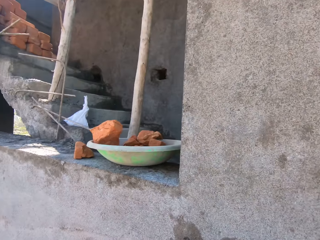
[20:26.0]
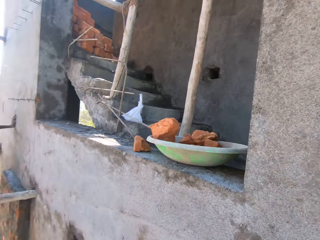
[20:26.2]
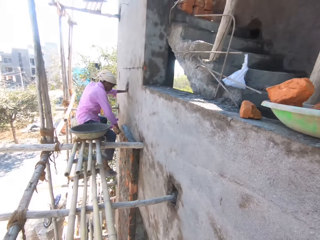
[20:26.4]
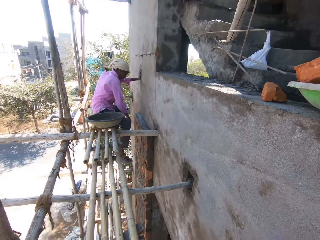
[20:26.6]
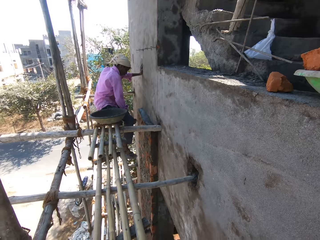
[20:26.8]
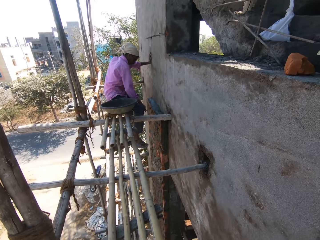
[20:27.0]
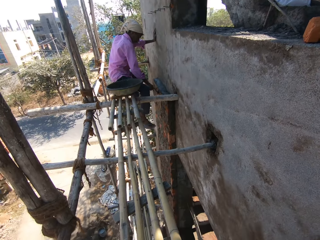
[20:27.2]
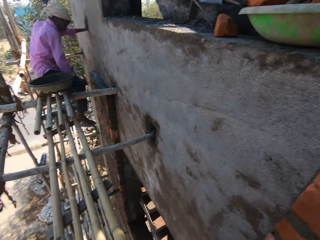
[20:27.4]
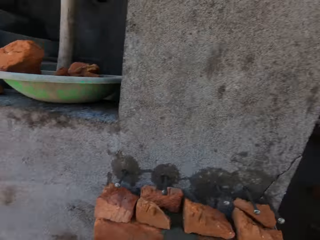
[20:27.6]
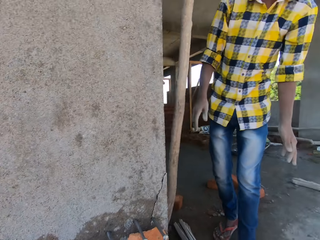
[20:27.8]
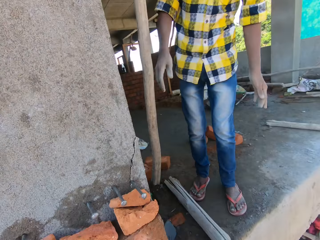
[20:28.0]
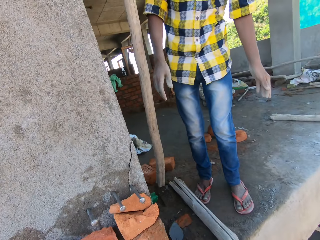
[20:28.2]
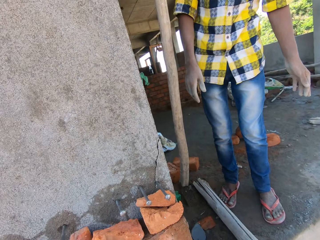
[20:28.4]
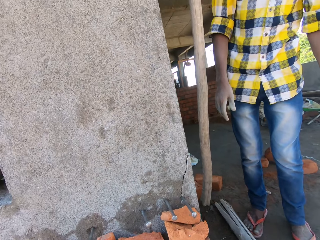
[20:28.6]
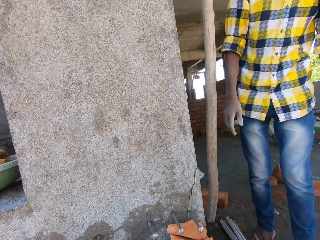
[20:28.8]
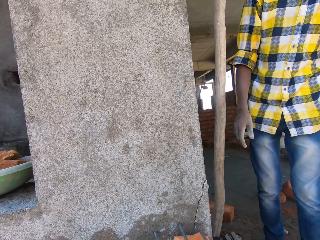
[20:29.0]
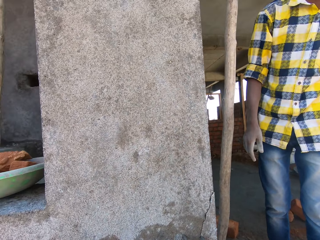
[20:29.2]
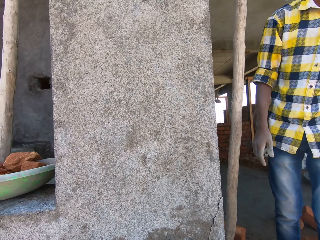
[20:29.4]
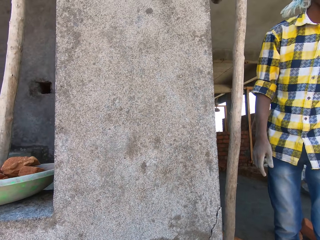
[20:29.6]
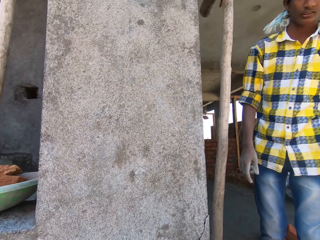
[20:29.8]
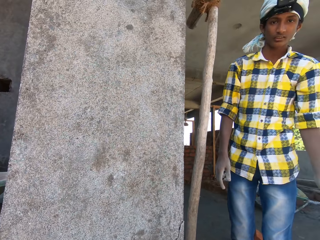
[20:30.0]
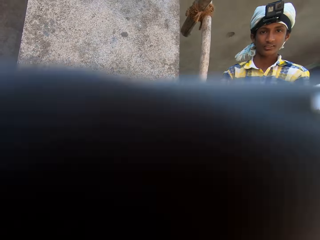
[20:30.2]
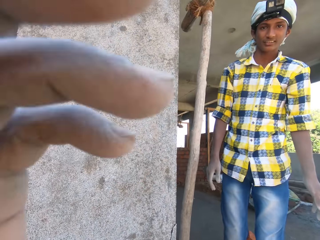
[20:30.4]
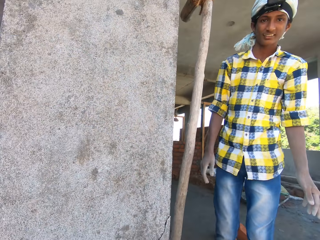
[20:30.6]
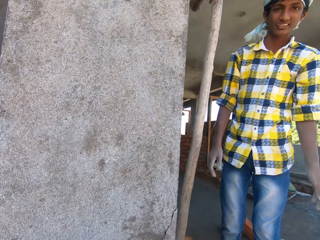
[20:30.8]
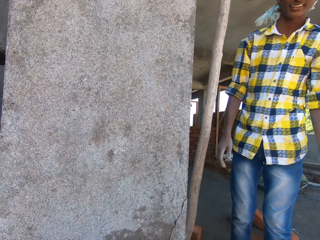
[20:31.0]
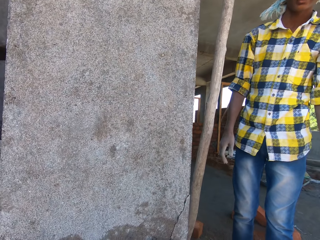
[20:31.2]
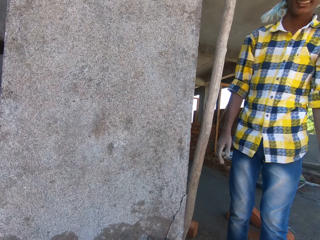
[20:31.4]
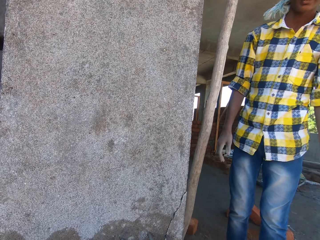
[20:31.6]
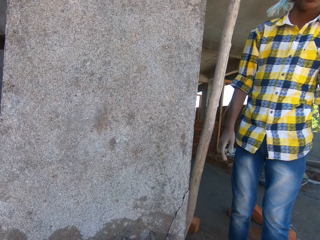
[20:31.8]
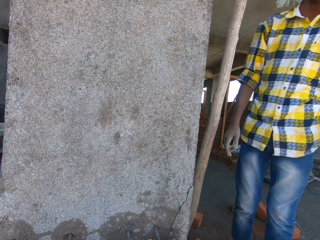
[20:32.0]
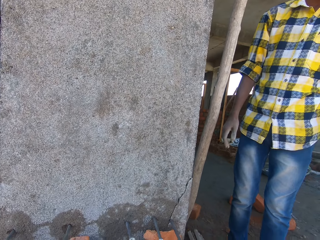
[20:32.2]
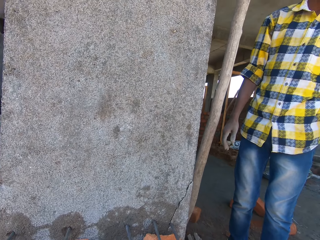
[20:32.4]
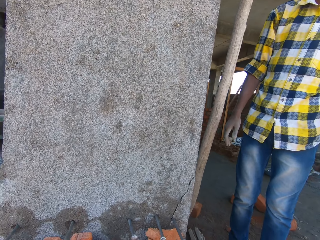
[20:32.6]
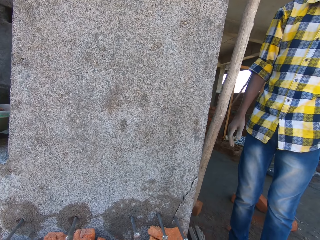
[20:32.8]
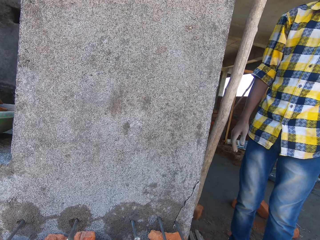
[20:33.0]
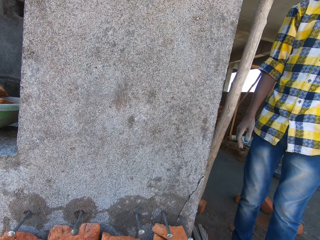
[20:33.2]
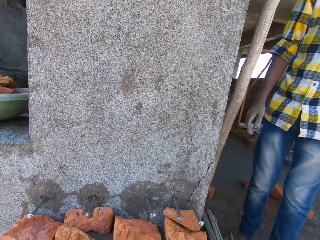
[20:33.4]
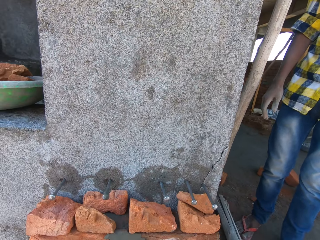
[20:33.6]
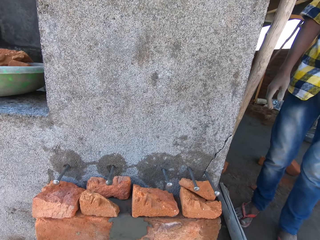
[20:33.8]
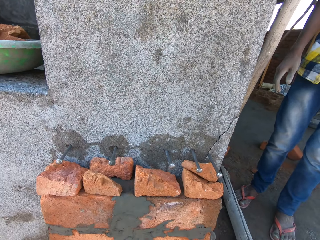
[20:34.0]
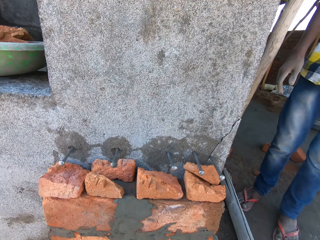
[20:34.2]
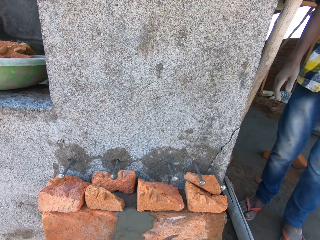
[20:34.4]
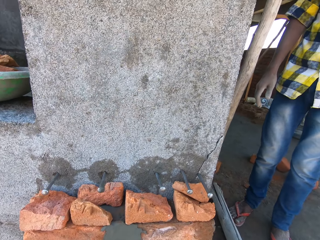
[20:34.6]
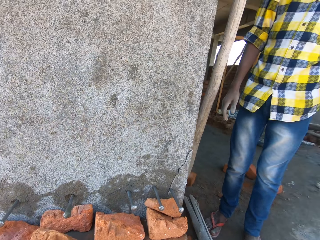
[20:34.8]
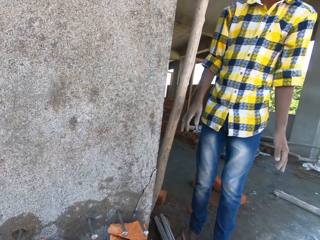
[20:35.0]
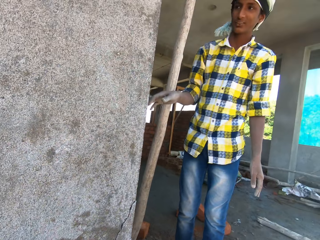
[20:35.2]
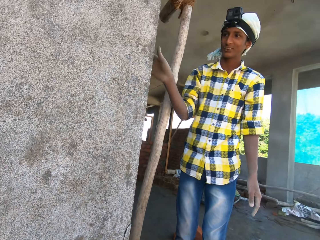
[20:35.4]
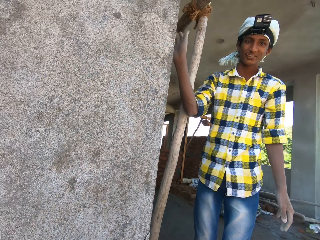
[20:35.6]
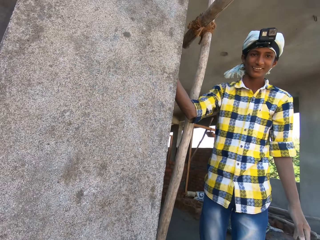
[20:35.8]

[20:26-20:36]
A man smears the mortar in the trowel on the bricks on the wall. Another man converses with the camera wearer. The camera wearer touches his head with his left hand.

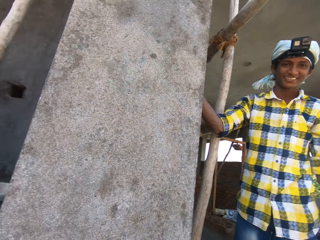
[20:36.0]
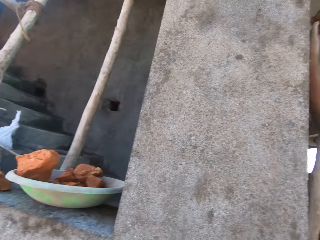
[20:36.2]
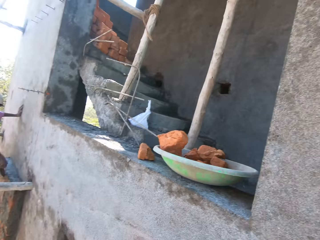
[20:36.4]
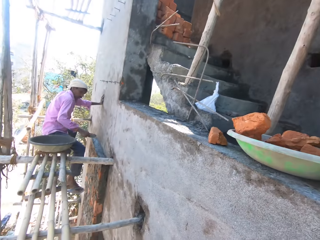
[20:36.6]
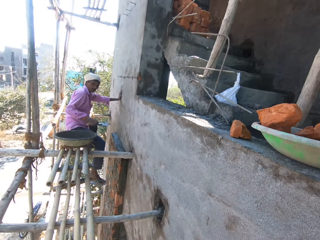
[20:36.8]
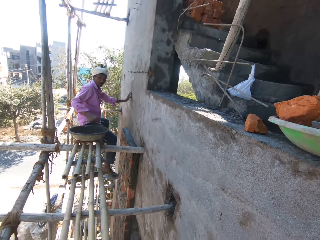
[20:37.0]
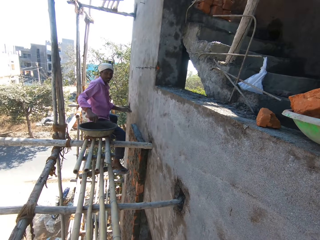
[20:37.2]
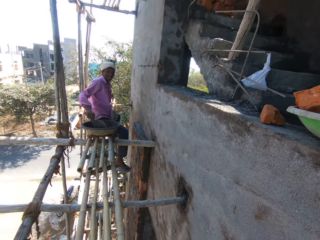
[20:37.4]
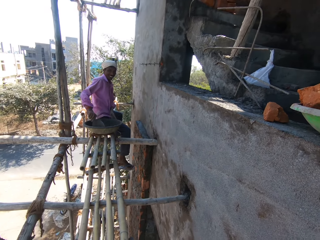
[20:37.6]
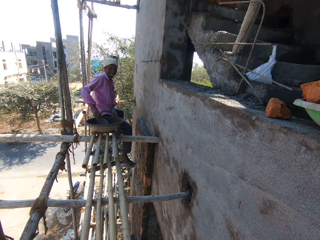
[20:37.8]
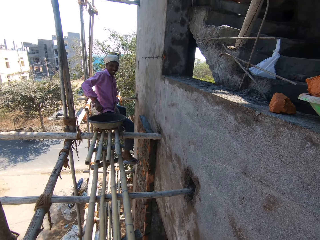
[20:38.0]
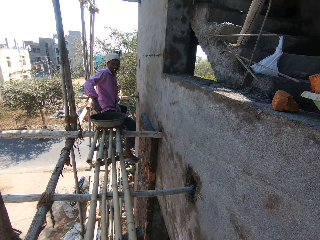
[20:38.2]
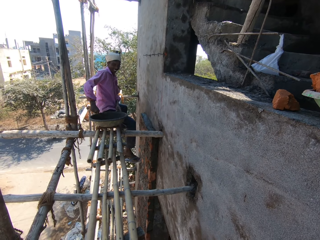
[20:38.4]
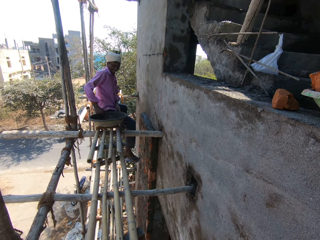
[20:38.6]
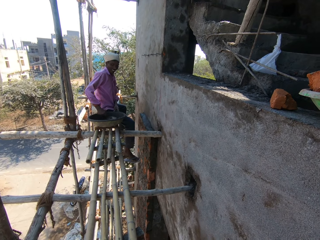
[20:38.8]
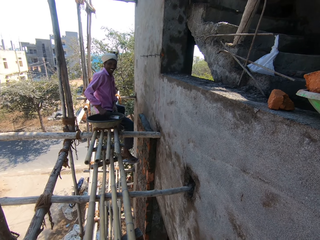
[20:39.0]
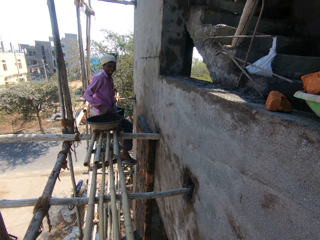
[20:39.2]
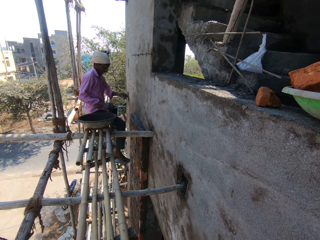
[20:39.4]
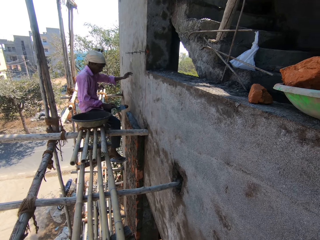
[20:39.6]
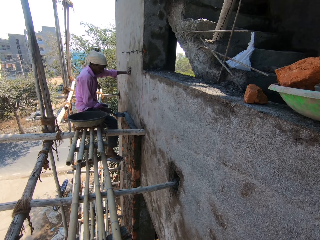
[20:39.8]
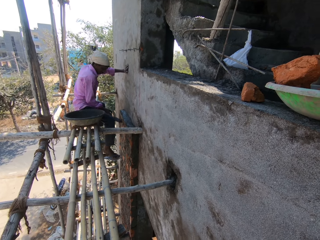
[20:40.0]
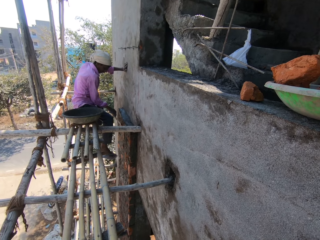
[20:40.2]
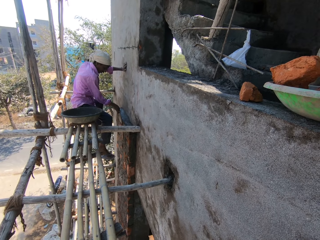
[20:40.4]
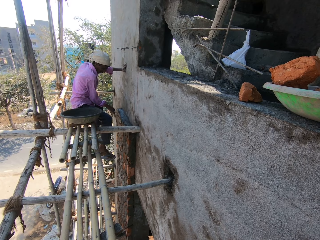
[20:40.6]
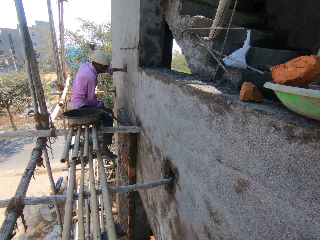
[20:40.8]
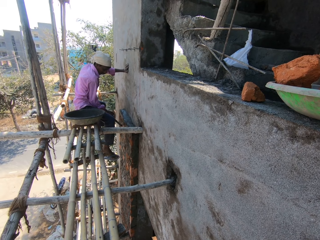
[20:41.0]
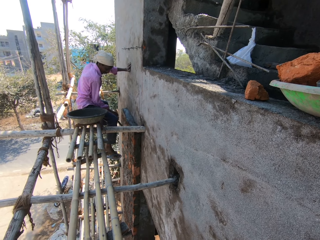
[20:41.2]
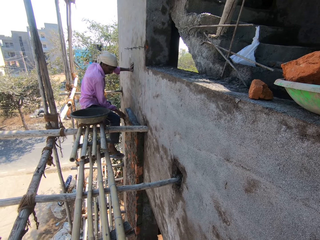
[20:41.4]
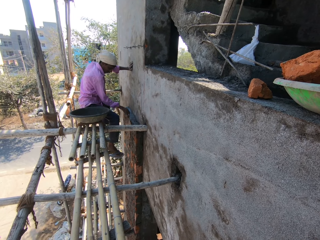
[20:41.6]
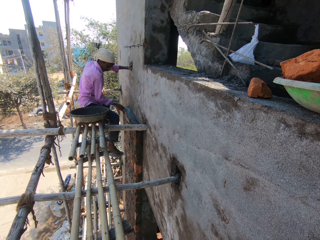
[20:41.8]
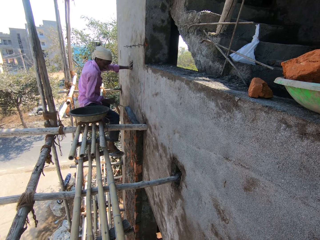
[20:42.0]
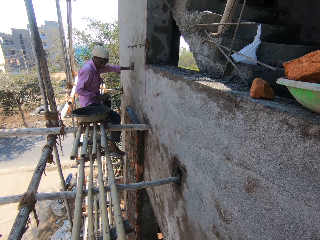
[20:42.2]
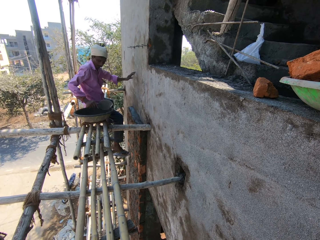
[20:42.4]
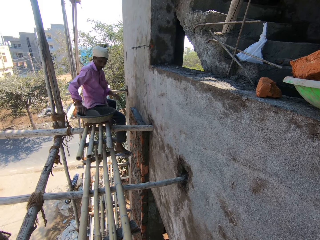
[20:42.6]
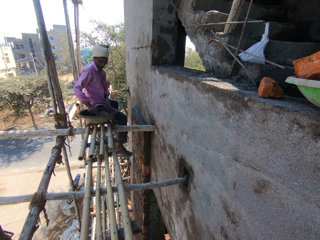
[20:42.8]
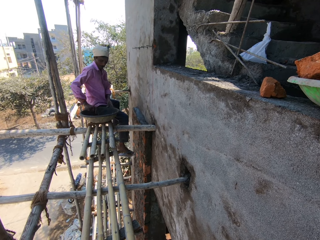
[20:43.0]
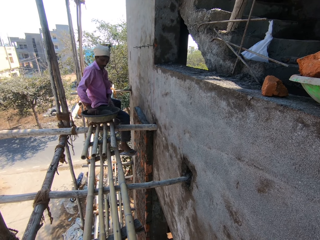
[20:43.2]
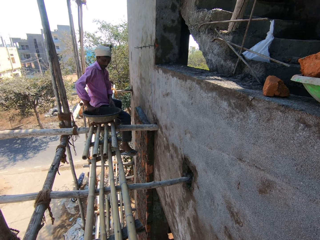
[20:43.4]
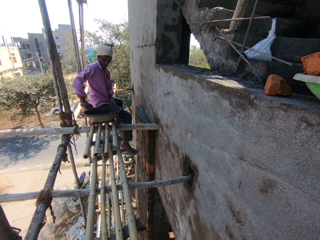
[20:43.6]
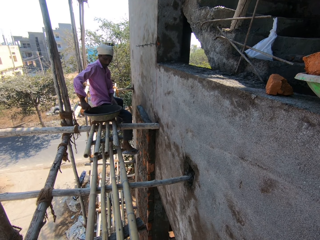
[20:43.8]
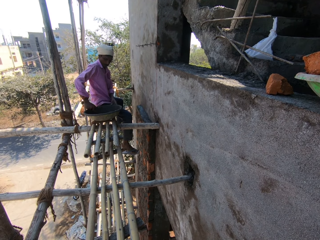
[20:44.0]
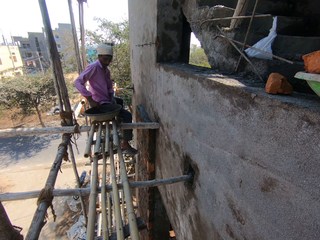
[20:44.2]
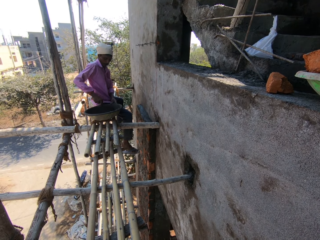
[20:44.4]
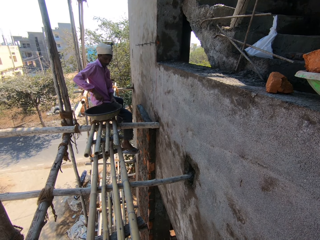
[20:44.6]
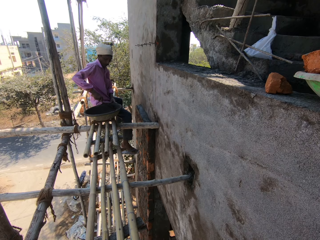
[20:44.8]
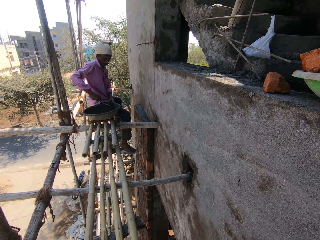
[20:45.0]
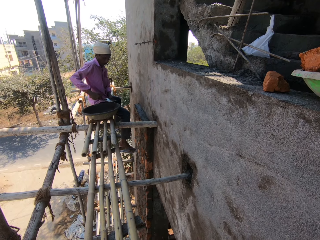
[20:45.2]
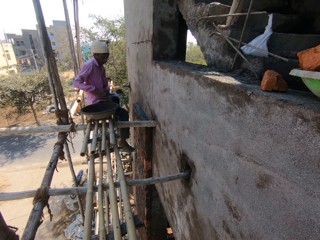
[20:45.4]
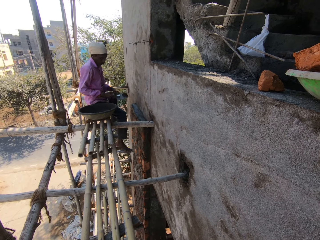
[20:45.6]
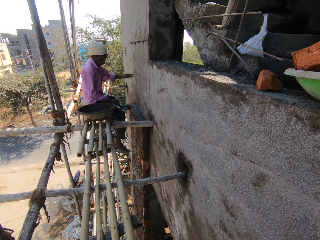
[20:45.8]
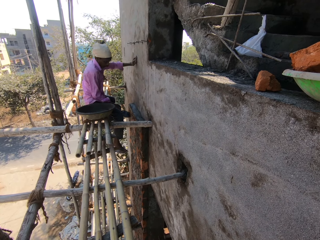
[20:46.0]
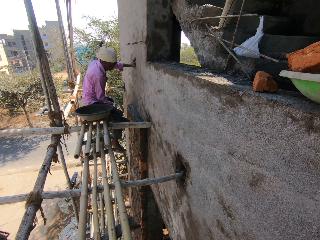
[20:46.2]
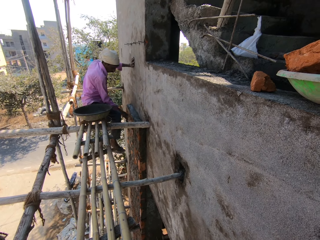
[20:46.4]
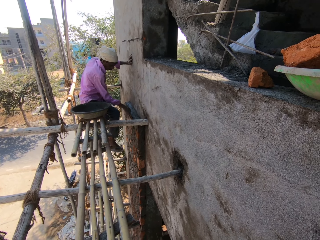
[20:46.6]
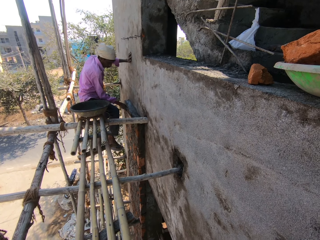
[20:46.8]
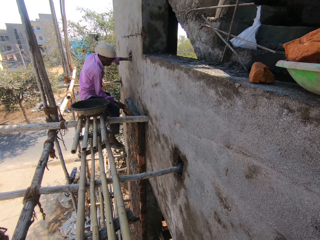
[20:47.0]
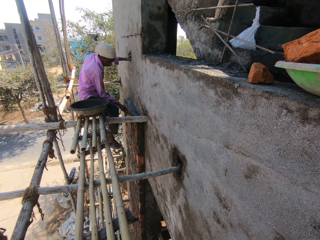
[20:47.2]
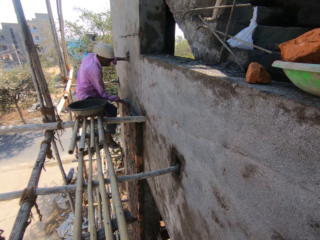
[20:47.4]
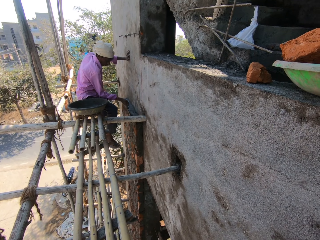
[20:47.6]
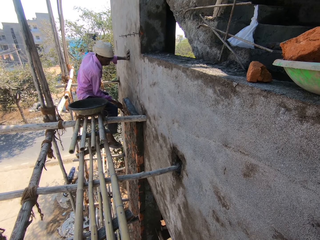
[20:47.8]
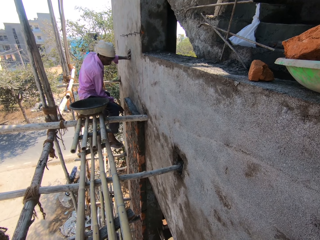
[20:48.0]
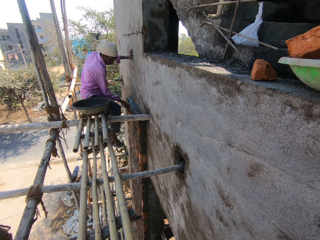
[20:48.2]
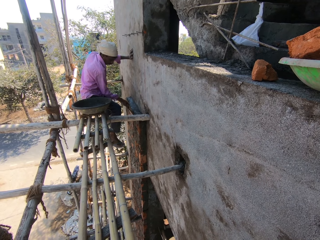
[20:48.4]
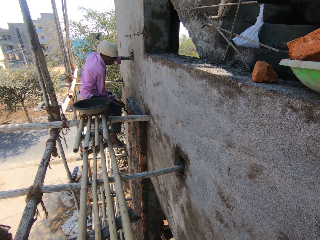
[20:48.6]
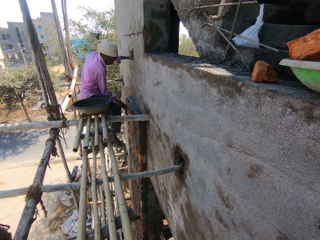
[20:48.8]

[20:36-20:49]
A man holds the wall and scoops mortar from the pan on the scaffold with the trowel in his right hand. The man smears the mortar in the trowel on the bricks on the wall. The man scoops mortar from the pan on the scaffold with the trowel in his right hand. The man smears the mortar in the trowel on the bricks on the wall.
